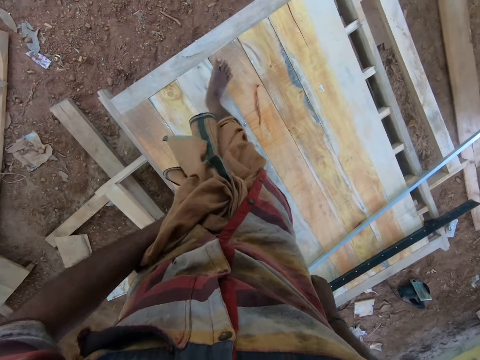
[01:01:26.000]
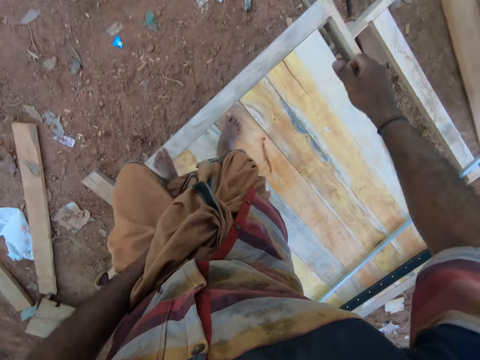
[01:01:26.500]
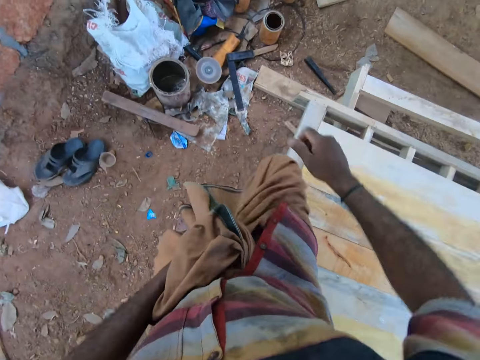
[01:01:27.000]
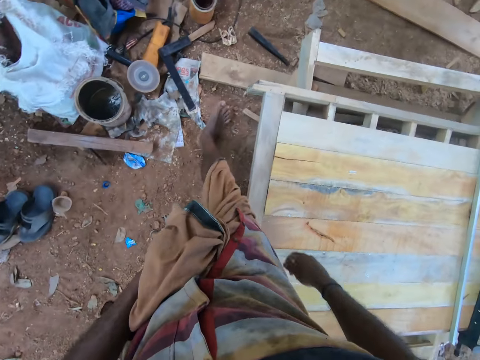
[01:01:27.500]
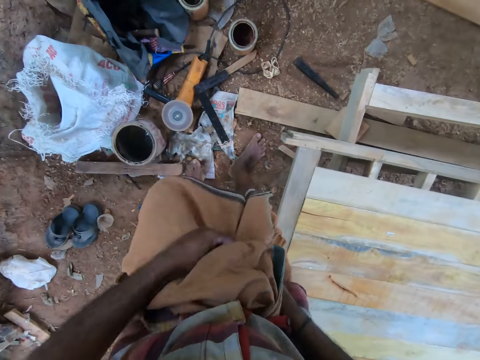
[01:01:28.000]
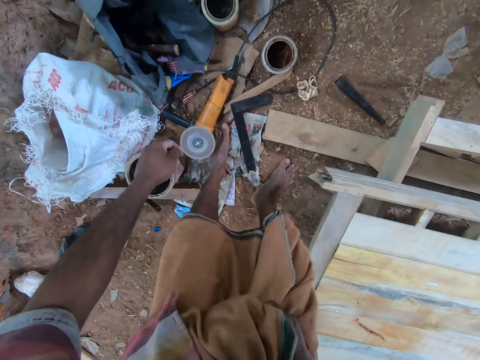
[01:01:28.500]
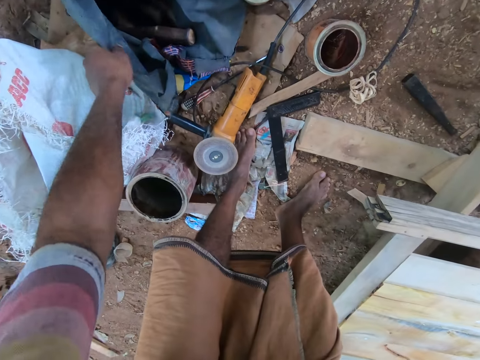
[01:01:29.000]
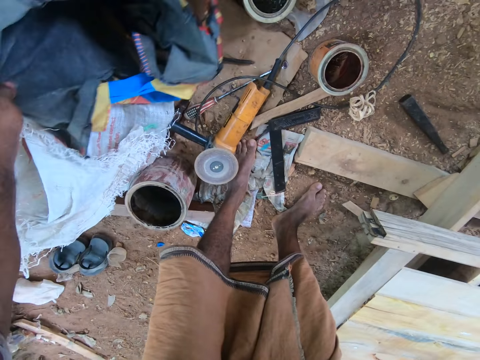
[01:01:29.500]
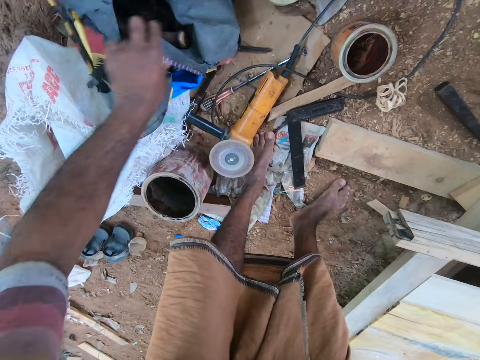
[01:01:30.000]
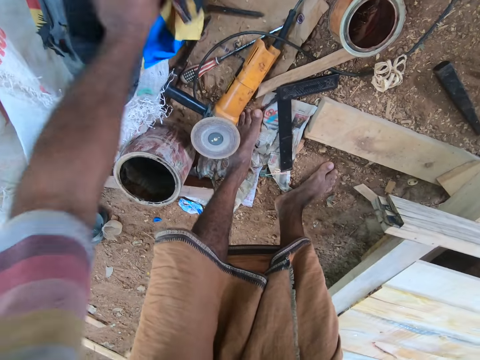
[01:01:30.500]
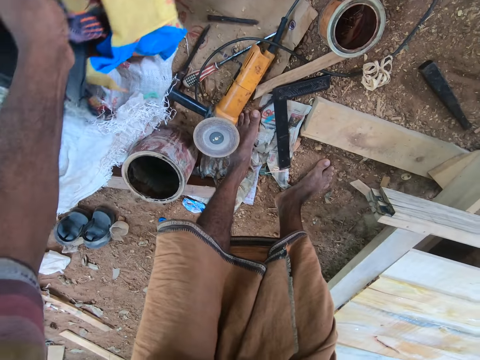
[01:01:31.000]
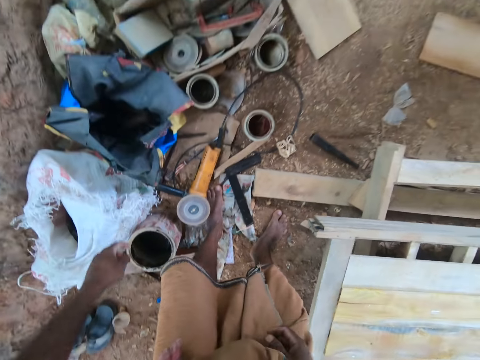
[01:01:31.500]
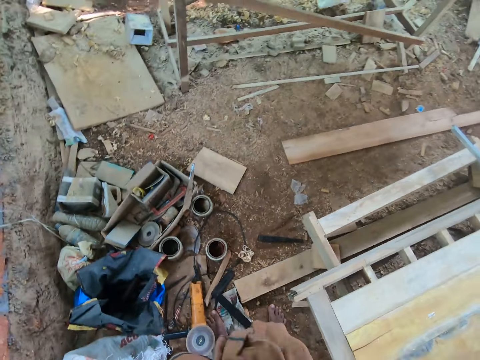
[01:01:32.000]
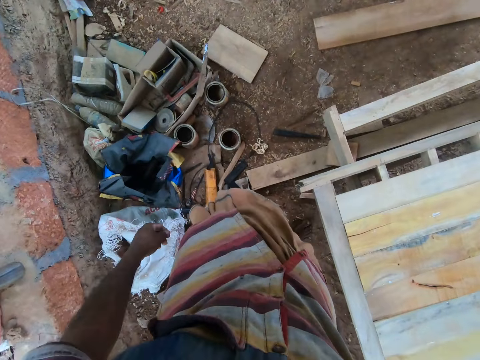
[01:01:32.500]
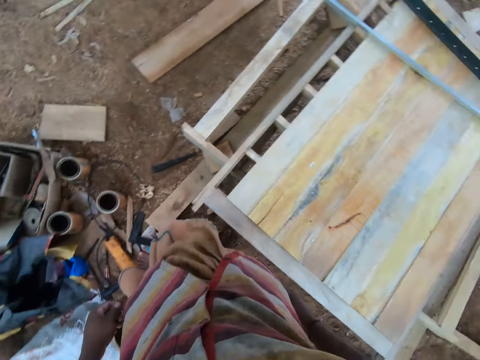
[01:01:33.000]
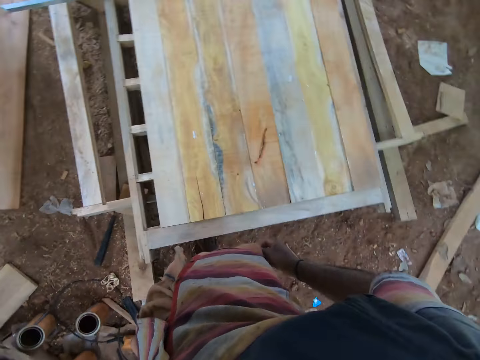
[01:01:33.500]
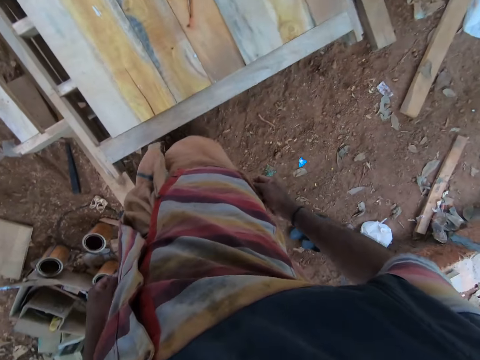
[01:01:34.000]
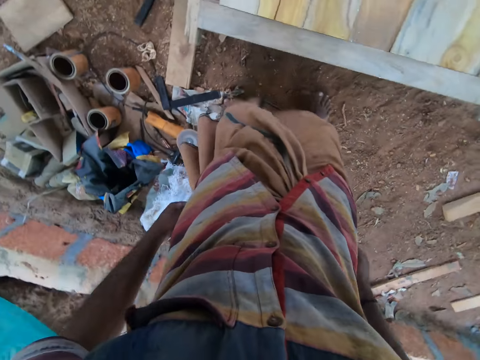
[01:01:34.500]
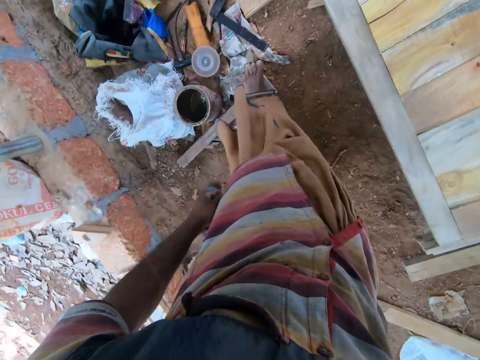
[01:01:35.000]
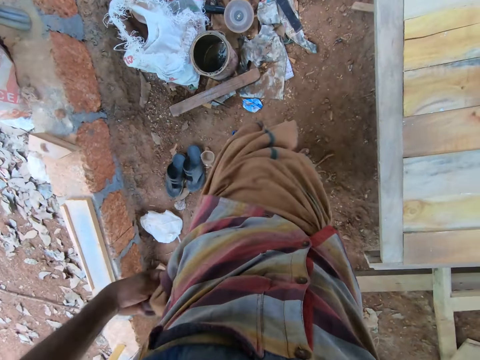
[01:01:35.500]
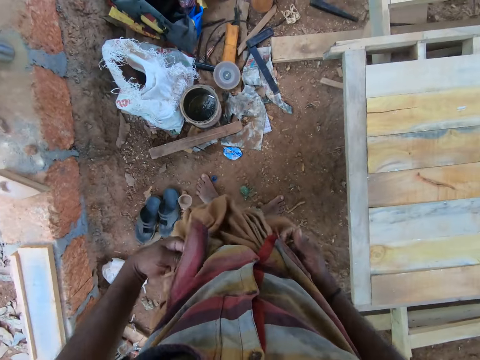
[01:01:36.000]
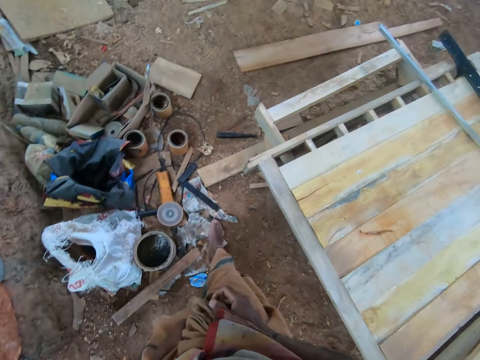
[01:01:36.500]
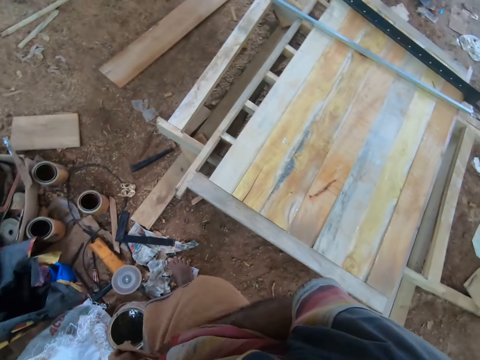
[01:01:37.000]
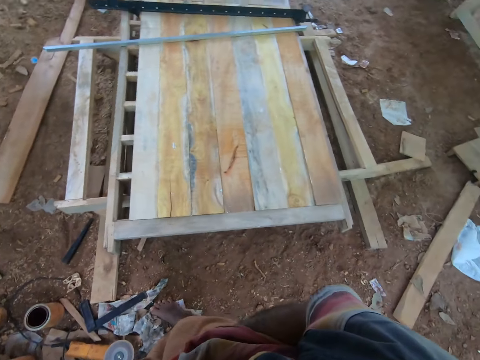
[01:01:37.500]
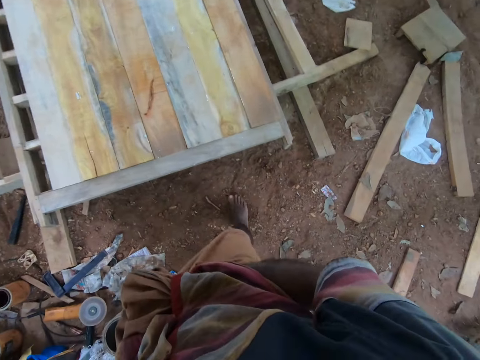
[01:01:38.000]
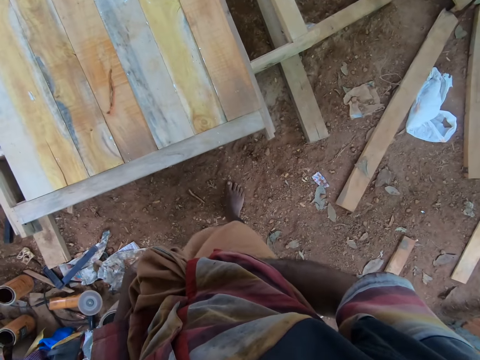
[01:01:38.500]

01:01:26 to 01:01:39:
The camera wearer walks on top of the door. He moves a bag on the ground with his left hand. He touches the bag on the ground. He holds his cloth with both hands.

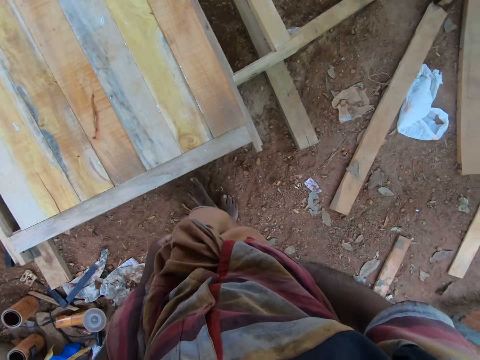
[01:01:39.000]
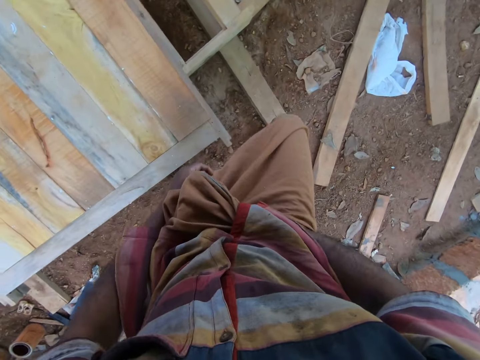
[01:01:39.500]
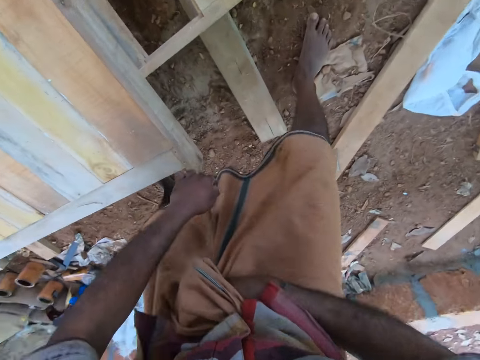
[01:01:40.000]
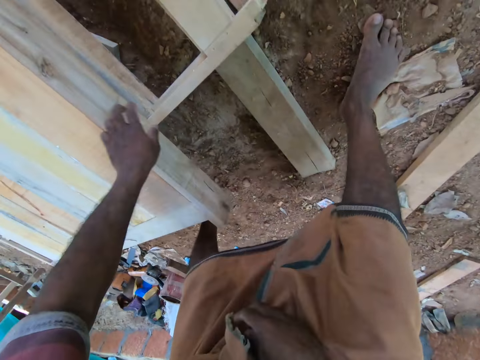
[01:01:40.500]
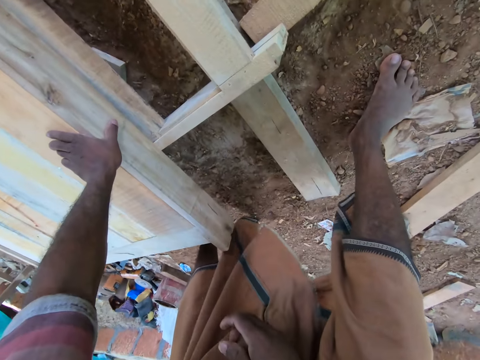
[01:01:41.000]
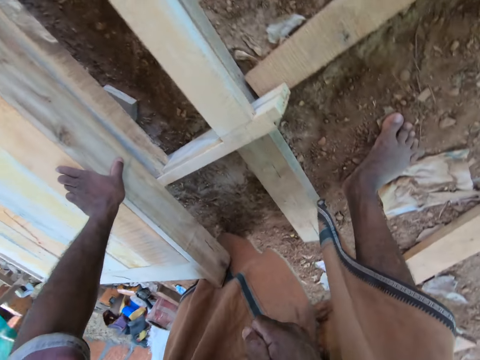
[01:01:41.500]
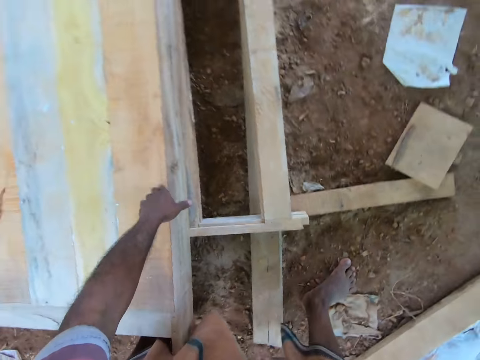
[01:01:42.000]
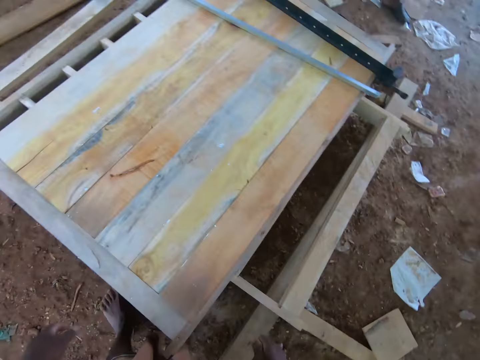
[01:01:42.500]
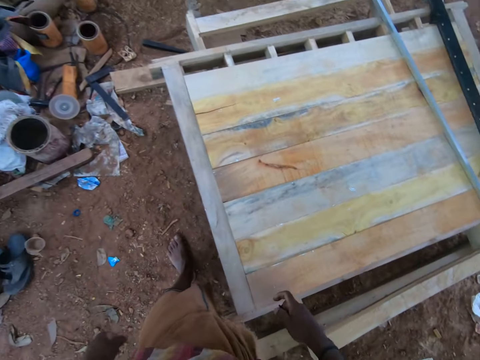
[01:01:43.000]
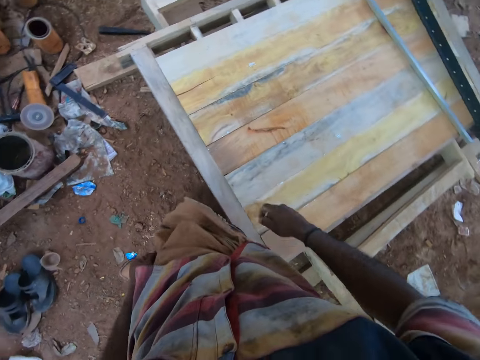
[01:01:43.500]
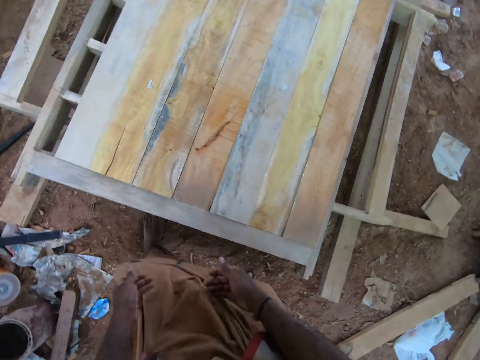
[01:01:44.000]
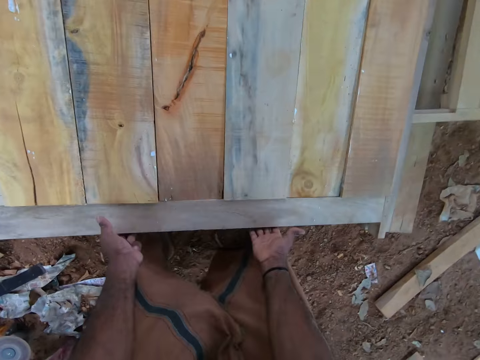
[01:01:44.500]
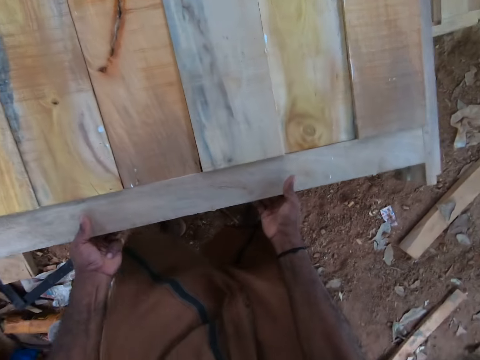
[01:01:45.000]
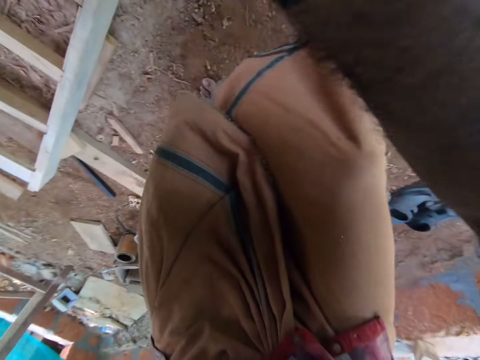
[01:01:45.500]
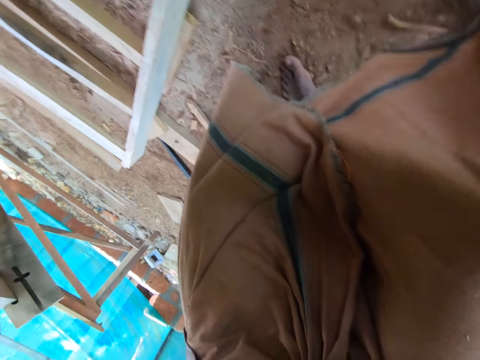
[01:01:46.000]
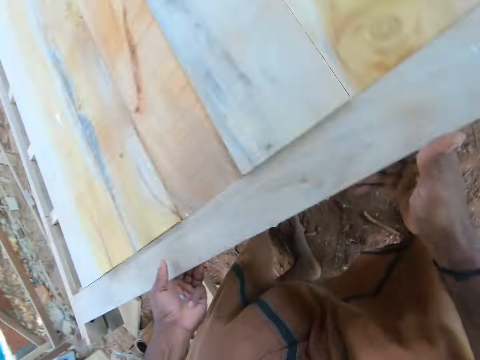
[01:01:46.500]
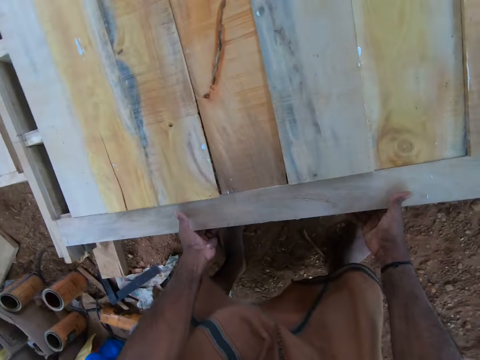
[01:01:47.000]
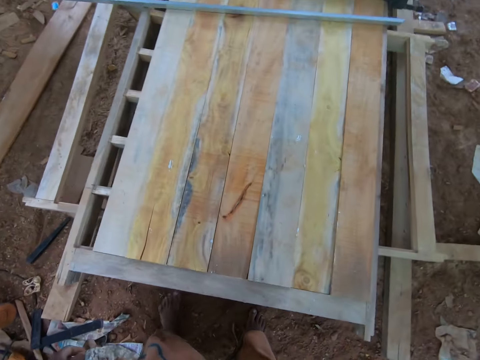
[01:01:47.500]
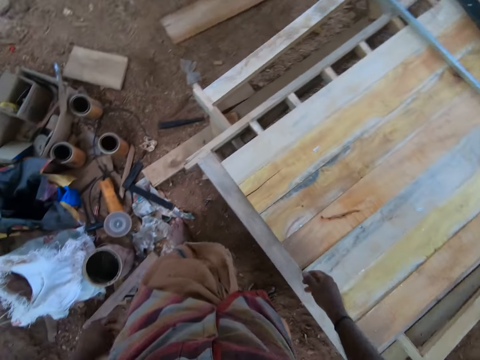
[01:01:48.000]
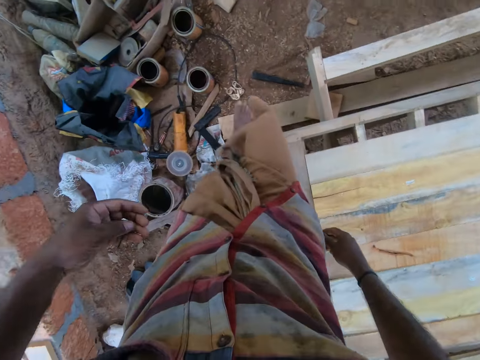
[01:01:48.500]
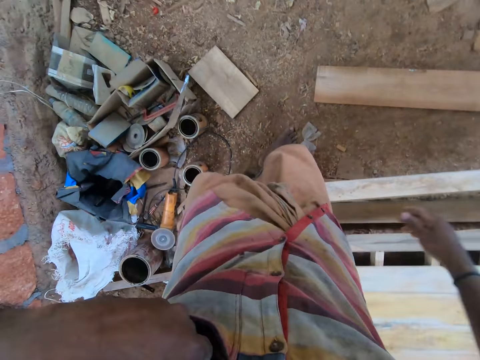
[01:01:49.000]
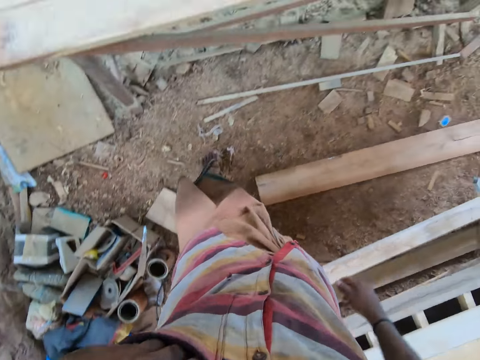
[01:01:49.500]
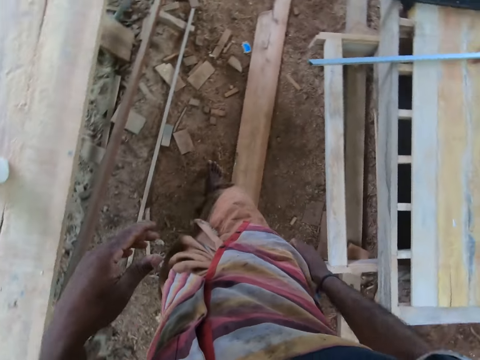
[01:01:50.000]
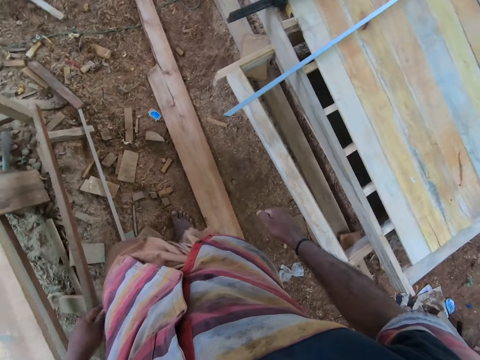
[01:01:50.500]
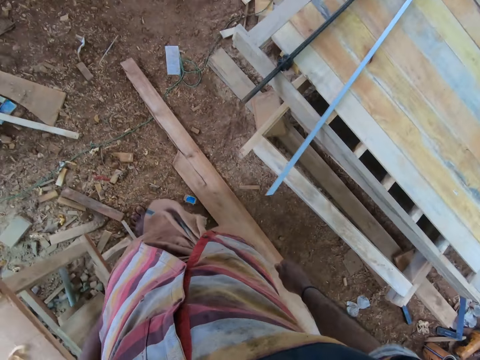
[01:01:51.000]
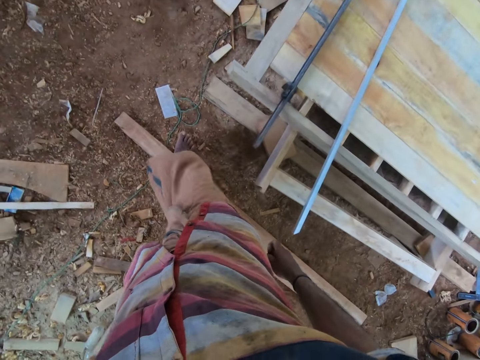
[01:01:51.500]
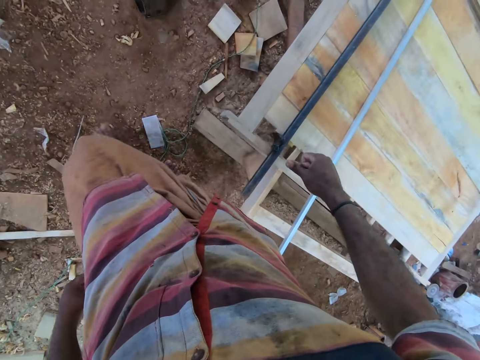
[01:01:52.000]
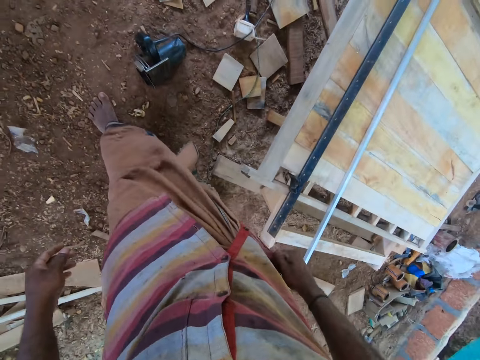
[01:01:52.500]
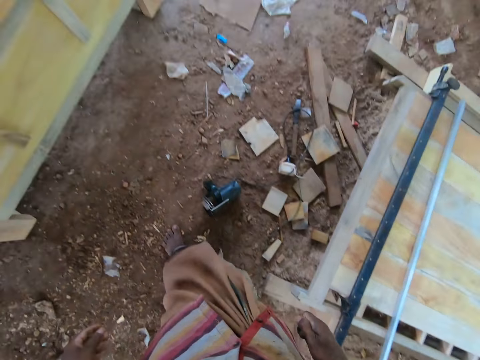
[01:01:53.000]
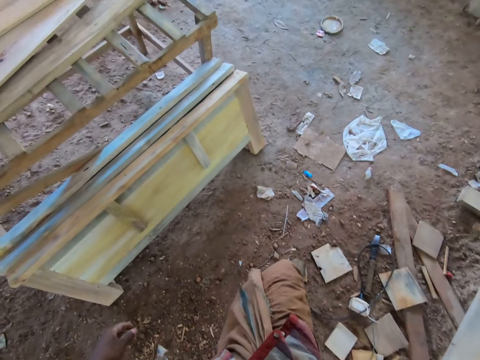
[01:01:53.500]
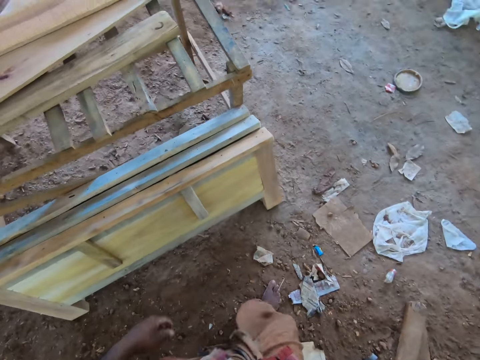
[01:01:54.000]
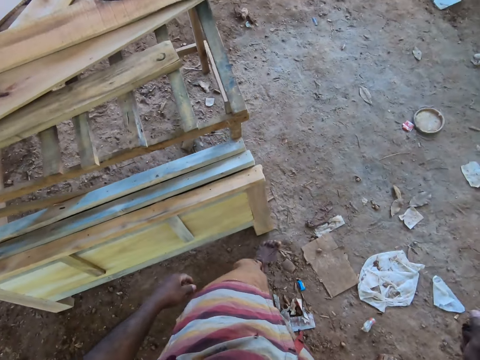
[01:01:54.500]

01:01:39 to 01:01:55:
The camera wearer touches the woodwork on the ground with his left hand. He holds the door with his hand. He lifts the woodwork from the ground with both hands. He drops the woodwork on the ground with both hands. He drops the nail in his pocket with his left hand. He touches his pocket.
